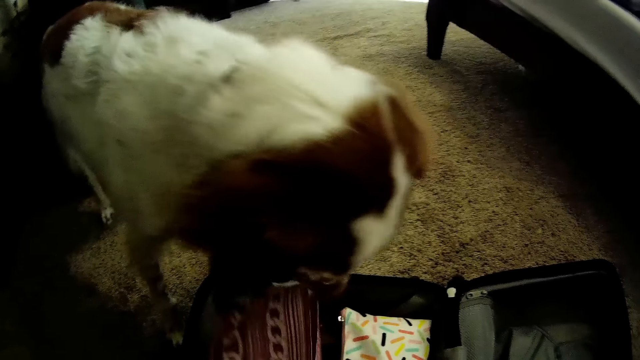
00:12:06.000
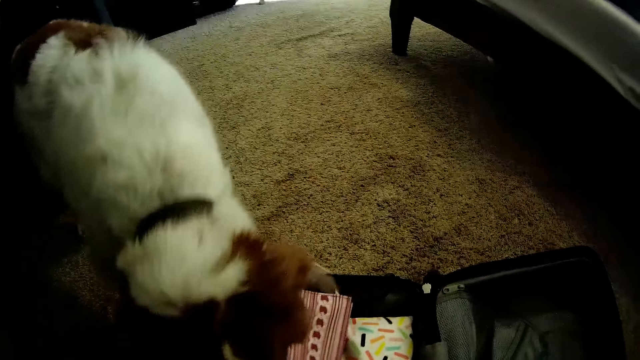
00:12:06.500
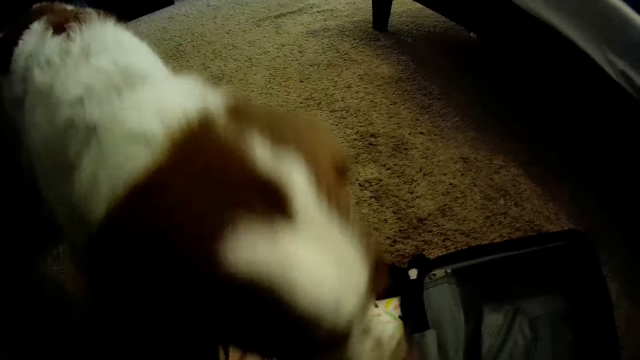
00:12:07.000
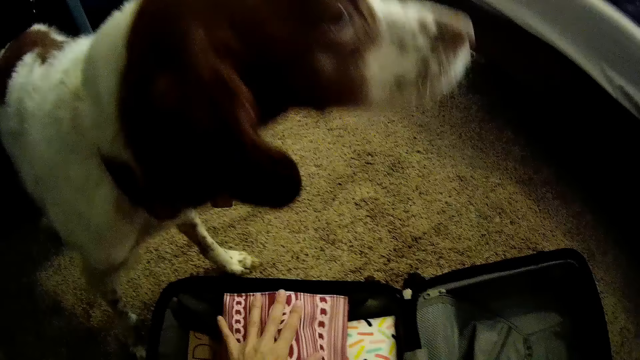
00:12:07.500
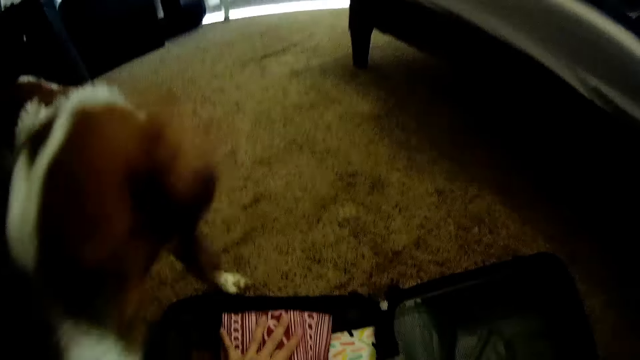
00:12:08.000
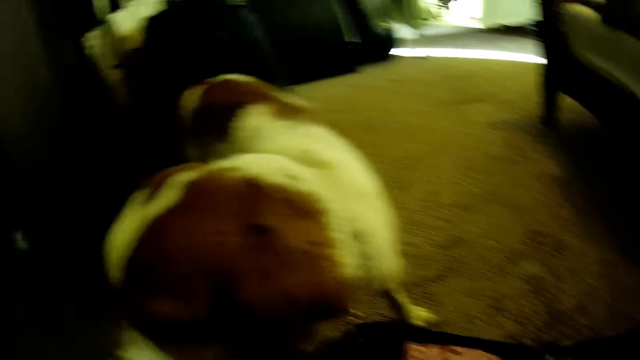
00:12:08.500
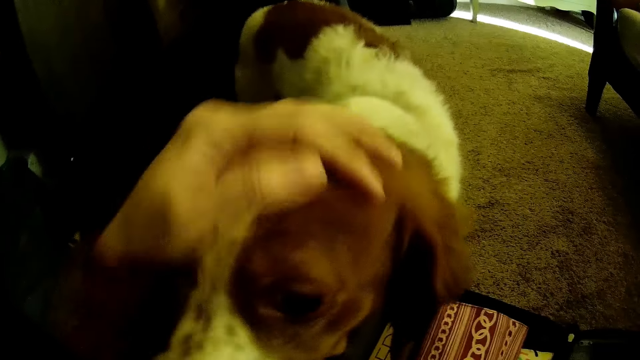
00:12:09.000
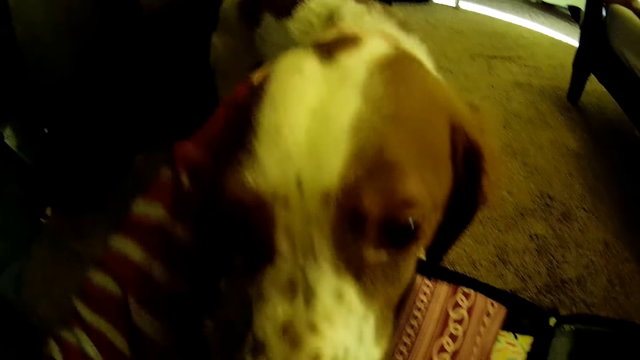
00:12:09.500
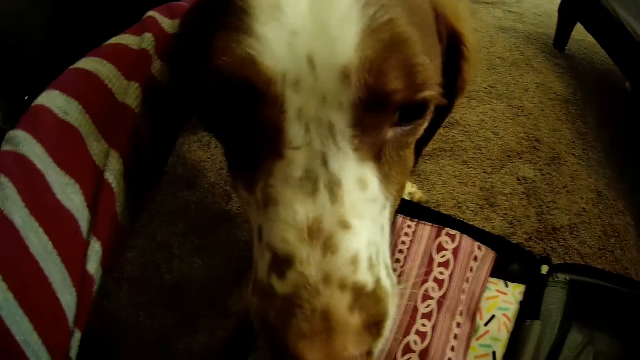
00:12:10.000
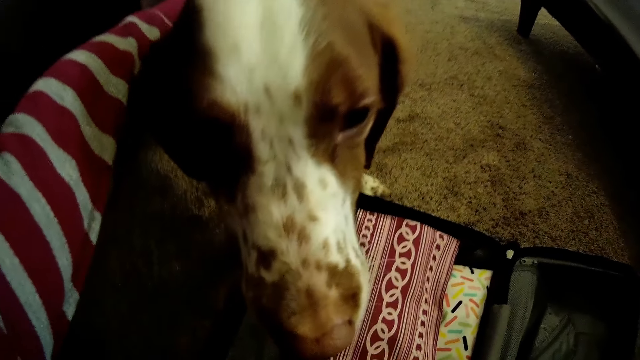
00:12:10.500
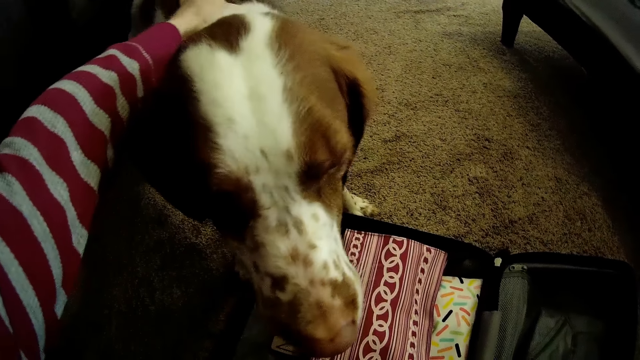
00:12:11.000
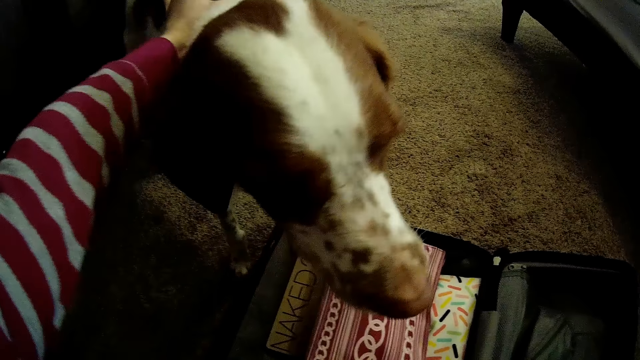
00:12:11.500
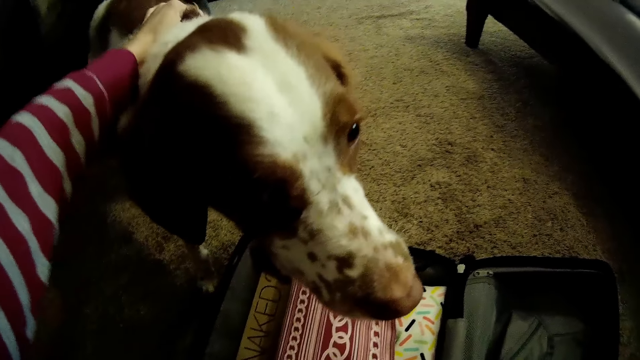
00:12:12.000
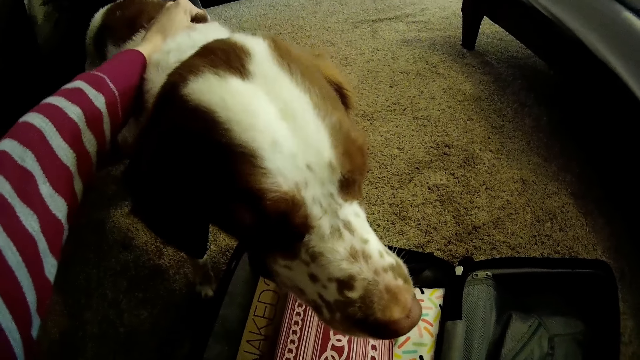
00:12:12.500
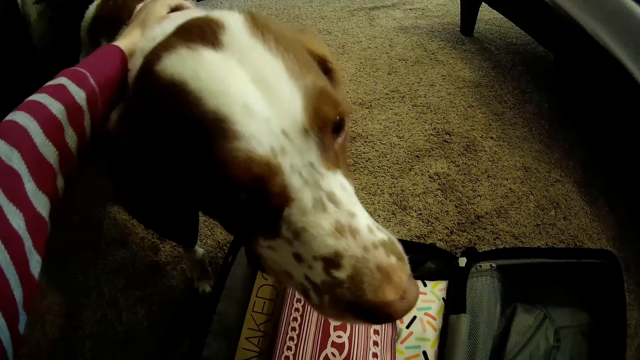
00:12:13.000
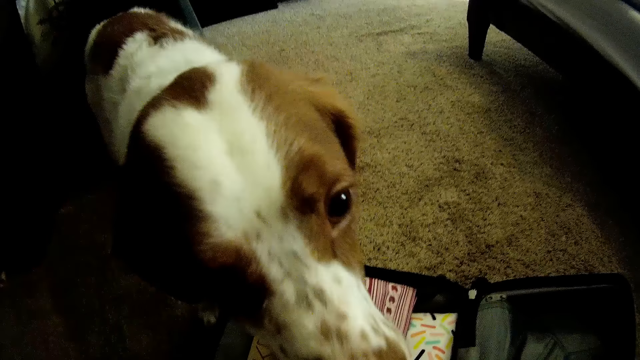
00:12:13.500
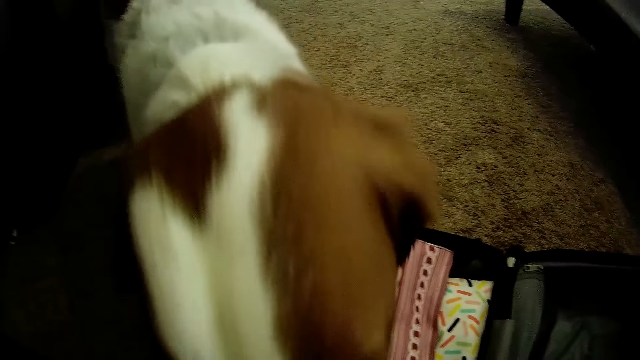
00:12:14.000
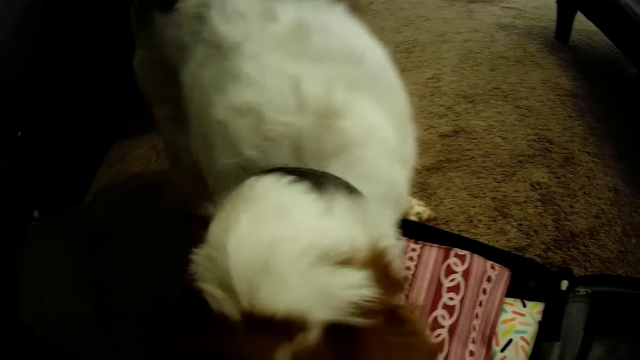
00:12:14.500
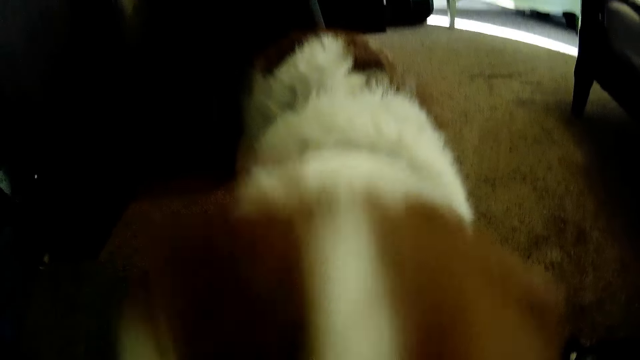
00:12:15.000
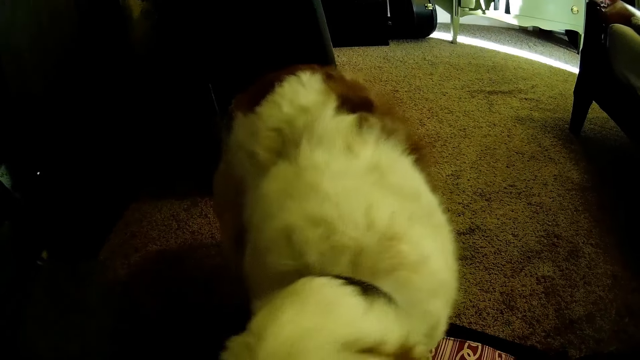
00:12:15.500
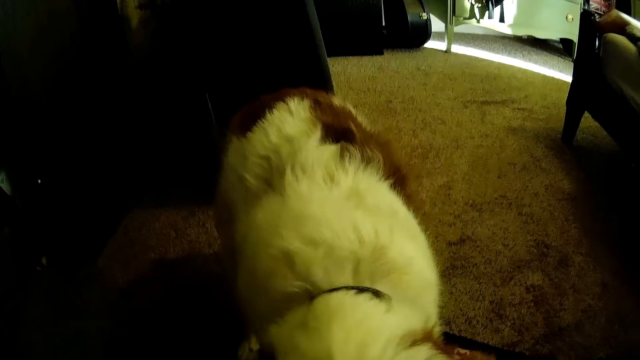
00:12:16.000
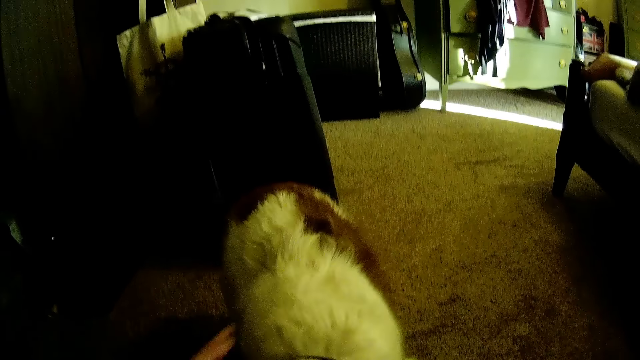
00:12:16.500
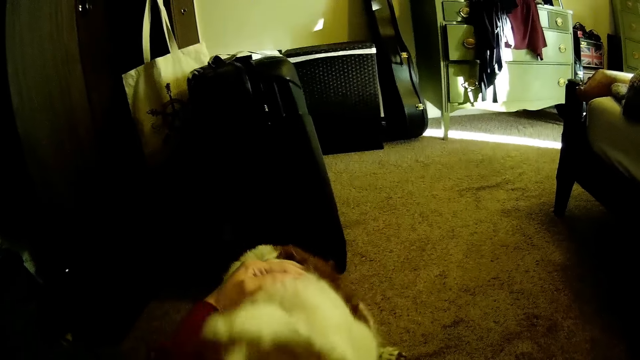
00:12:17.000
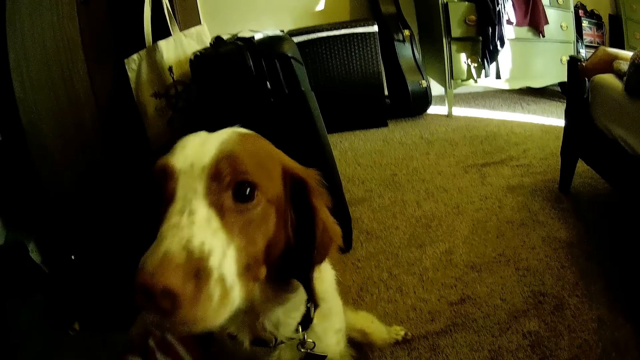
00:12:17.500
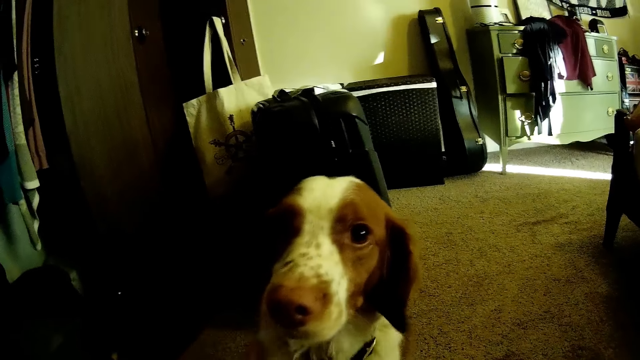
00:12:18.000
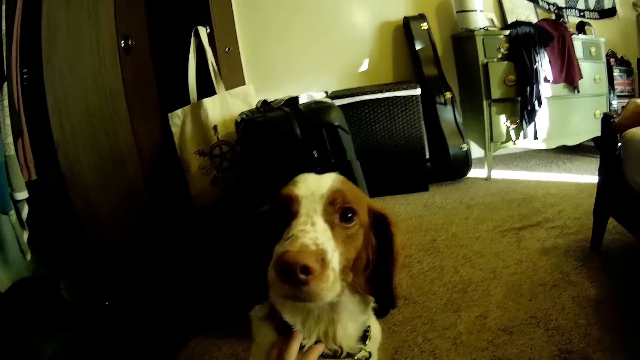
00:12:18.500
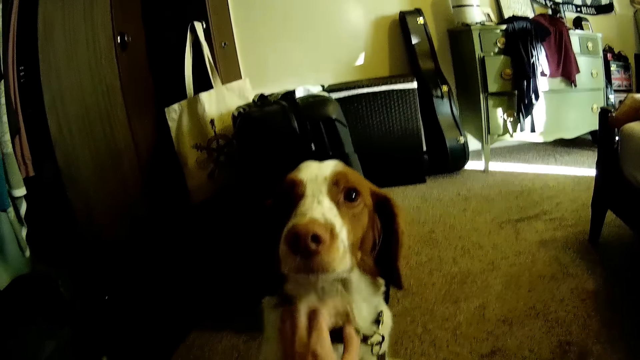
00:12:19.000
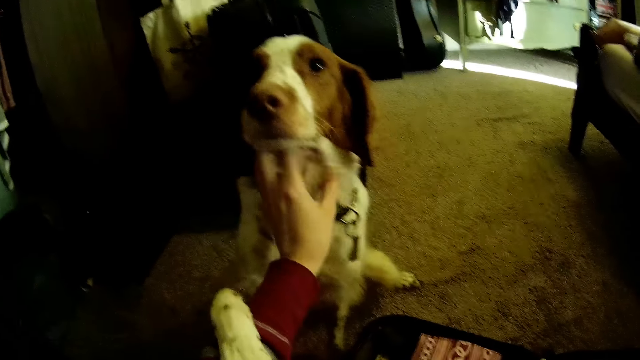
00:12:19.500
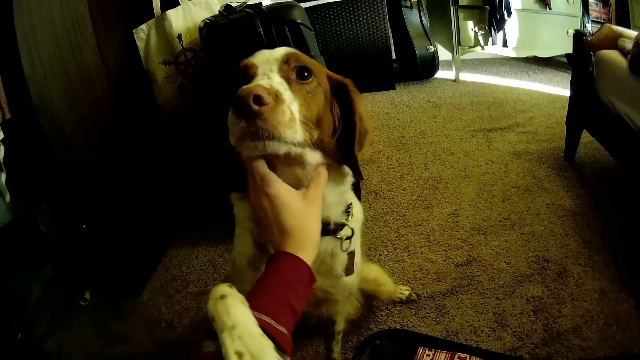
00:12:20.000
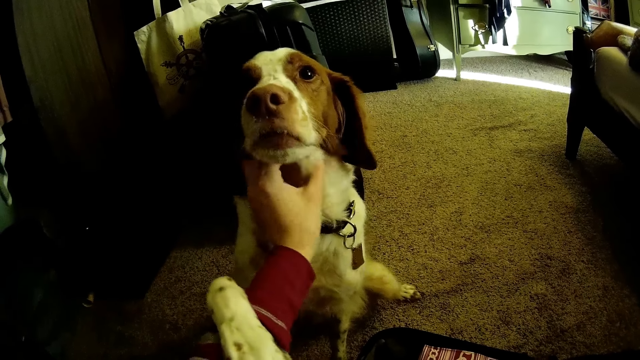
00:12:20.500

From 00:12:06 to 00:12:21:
The camera wearer places the bag in the black bag with her left hand. She strokes the body of her dog with her left hand. She strokes the body of the dog with her left hand again.

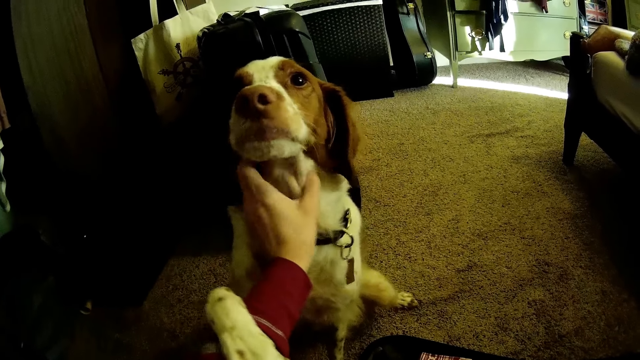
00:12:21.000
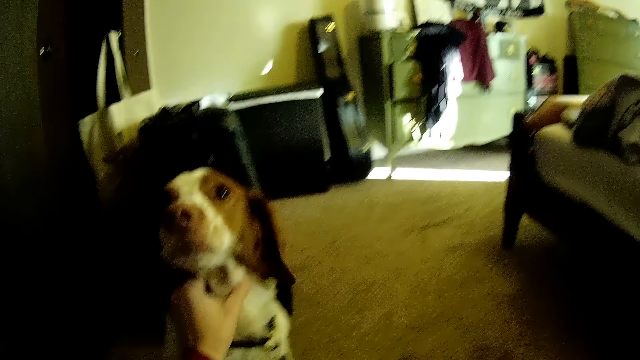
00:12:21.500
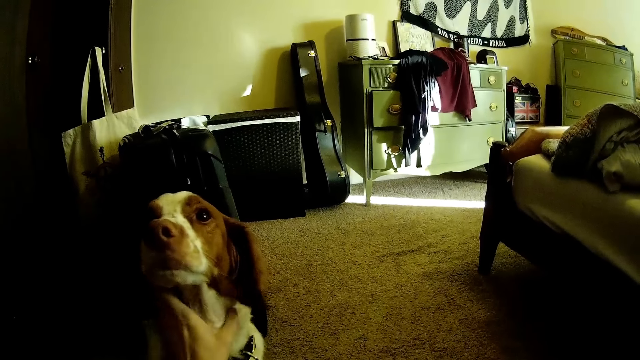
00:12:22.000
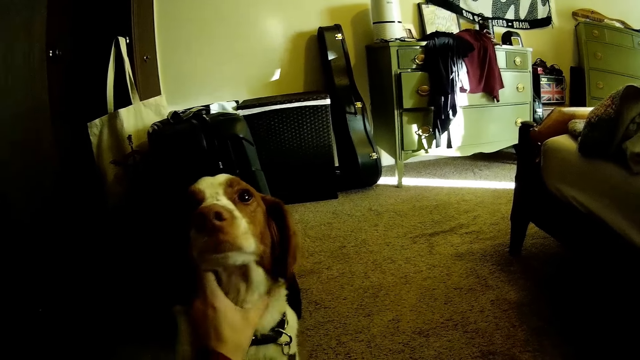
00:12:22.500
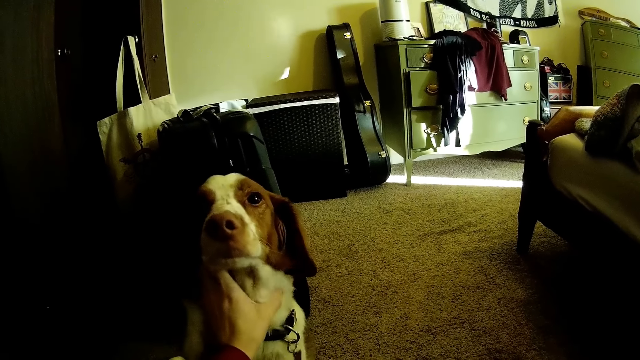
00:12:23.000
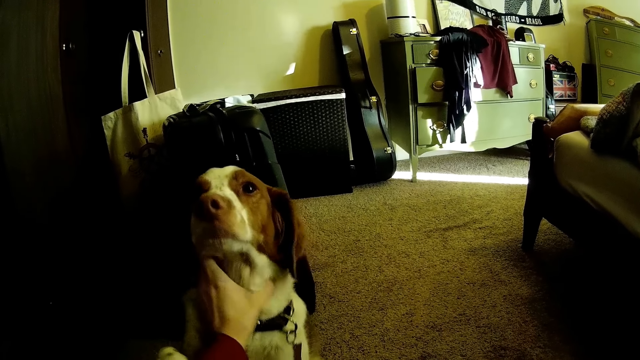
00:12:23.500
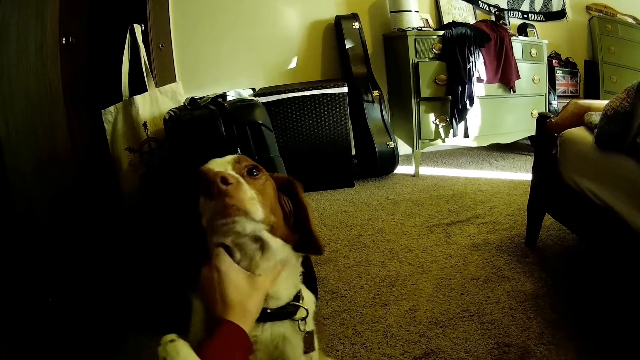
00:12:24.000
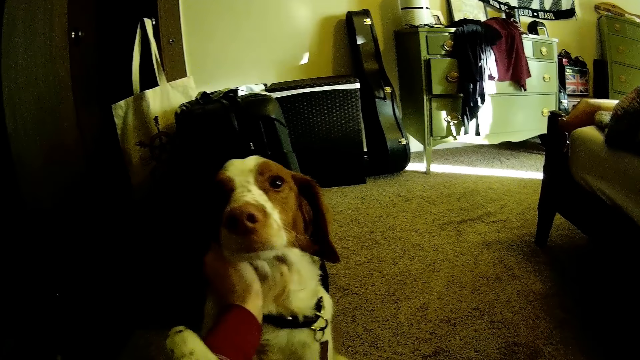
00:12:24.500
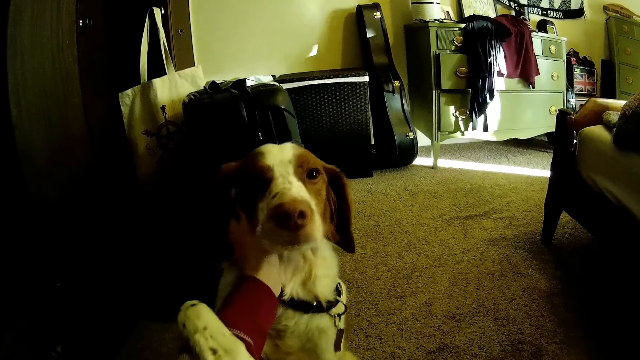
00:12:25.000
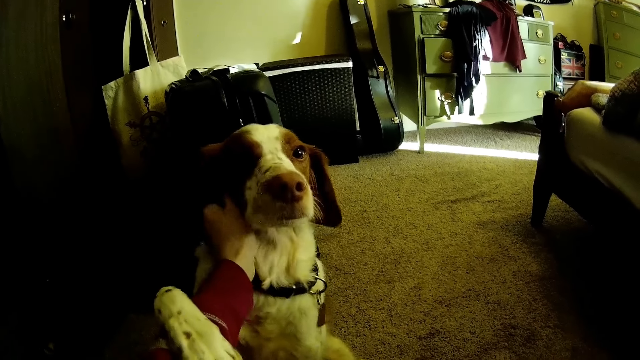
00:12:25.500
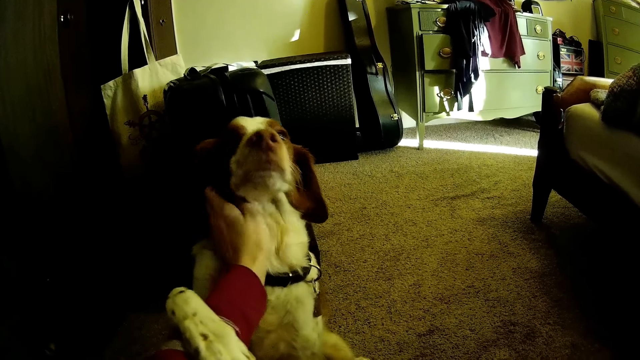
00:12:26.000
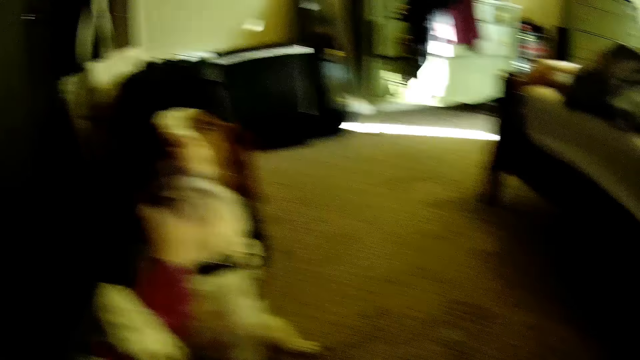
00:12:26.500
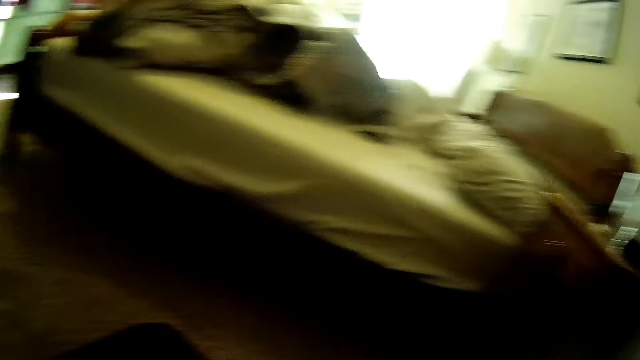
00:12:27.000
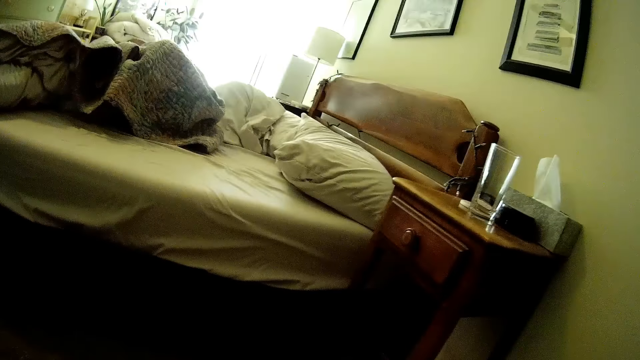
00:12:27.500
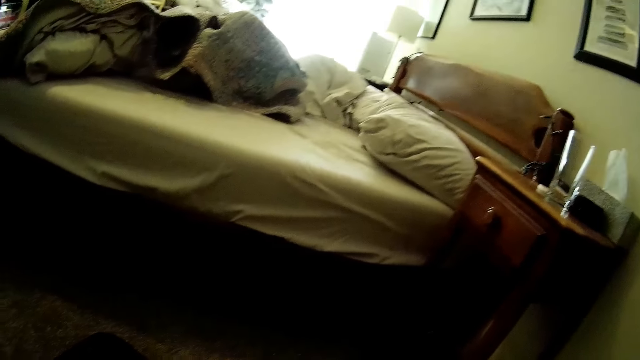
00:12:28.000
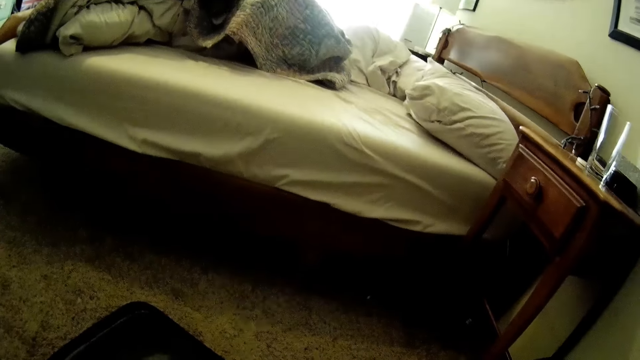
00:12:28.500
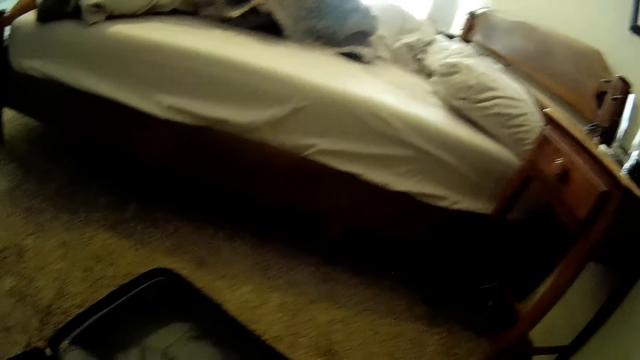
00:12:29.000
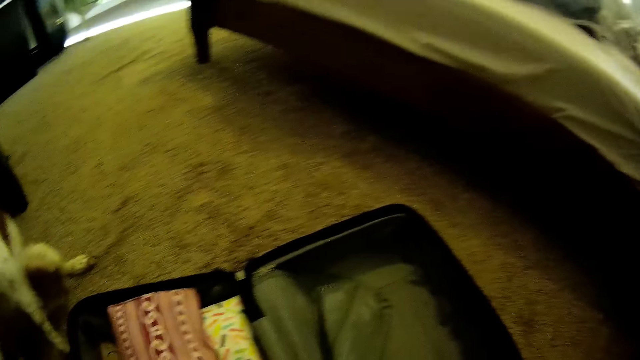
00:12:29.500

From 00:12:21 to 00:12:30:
The camera wearer turns around the bedroom.
